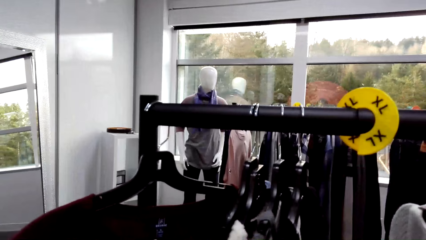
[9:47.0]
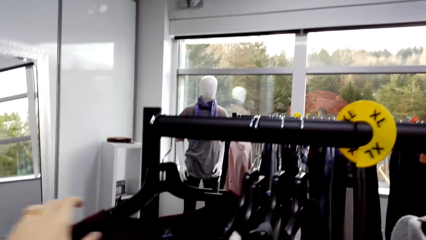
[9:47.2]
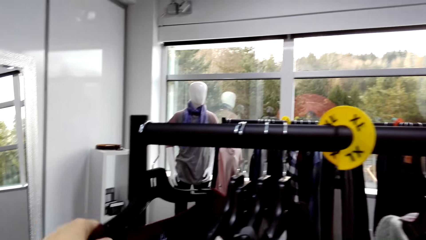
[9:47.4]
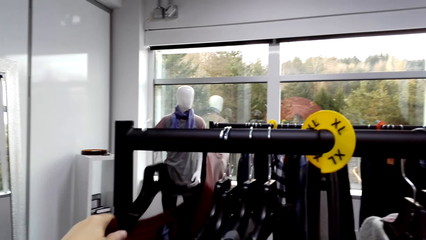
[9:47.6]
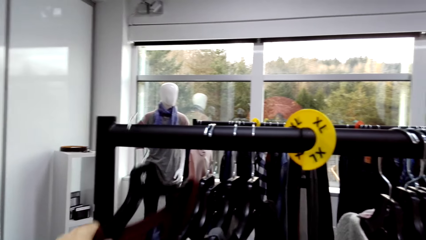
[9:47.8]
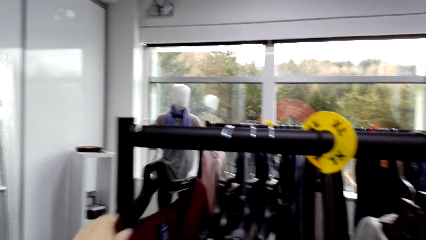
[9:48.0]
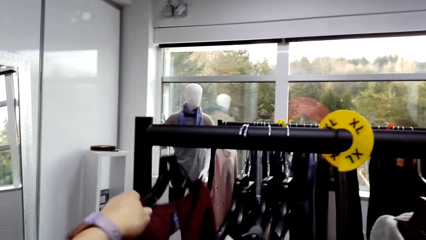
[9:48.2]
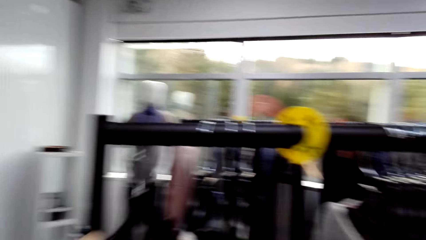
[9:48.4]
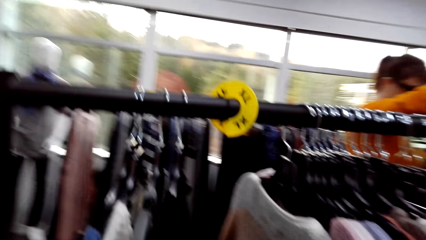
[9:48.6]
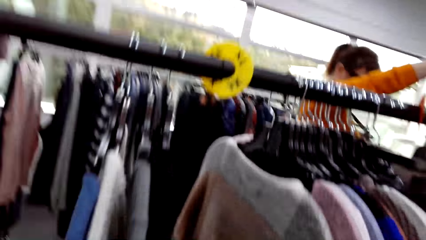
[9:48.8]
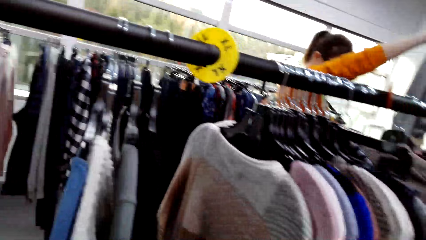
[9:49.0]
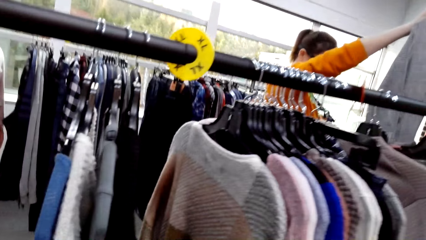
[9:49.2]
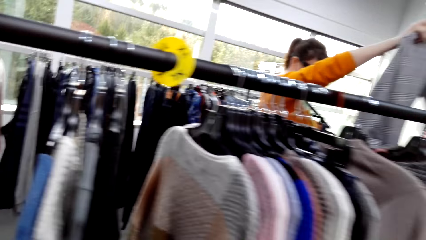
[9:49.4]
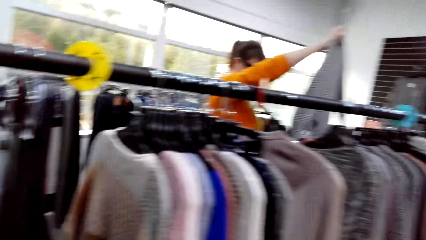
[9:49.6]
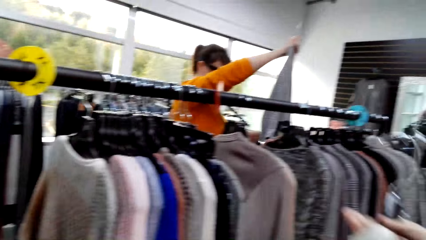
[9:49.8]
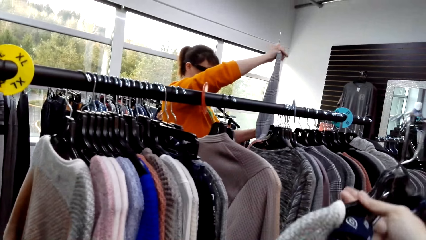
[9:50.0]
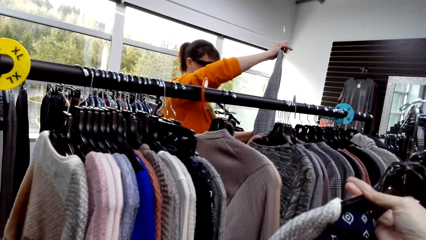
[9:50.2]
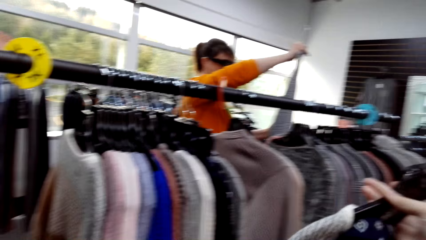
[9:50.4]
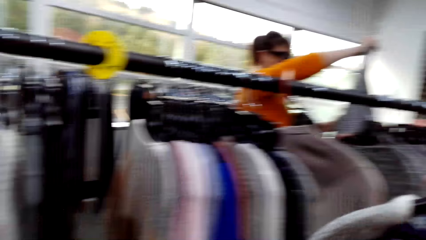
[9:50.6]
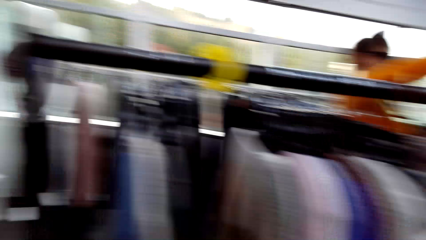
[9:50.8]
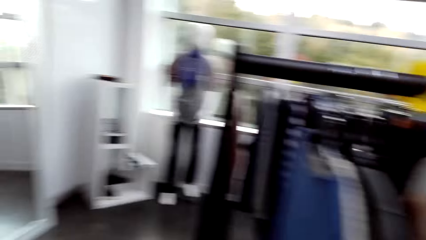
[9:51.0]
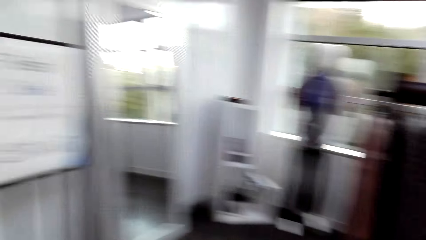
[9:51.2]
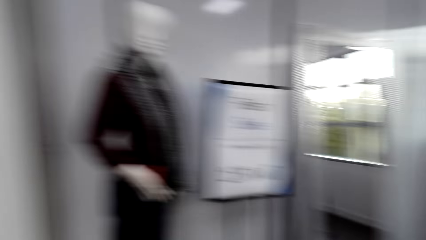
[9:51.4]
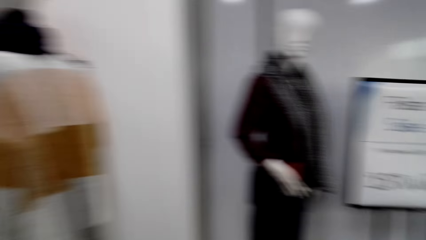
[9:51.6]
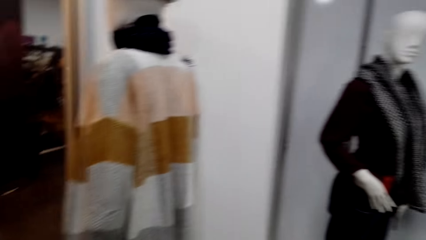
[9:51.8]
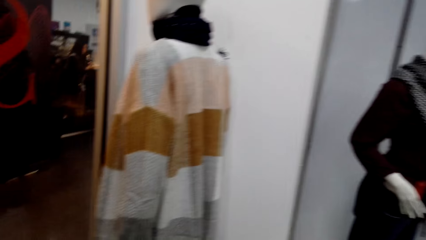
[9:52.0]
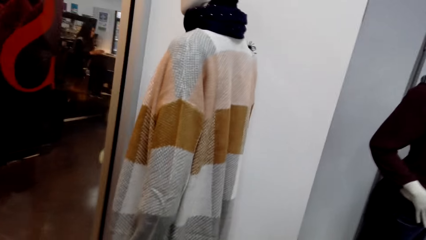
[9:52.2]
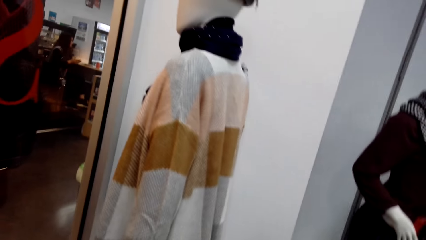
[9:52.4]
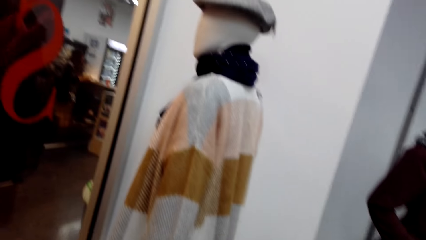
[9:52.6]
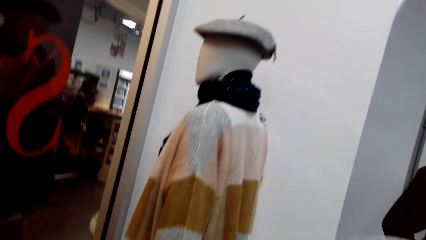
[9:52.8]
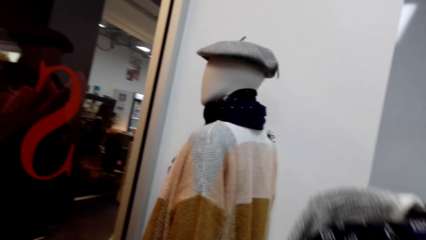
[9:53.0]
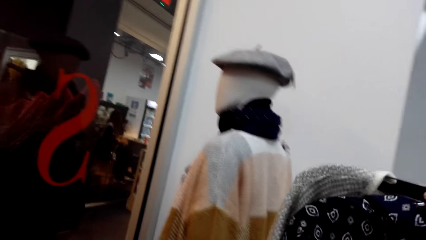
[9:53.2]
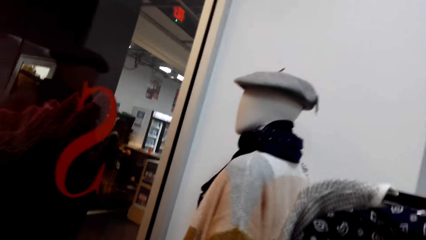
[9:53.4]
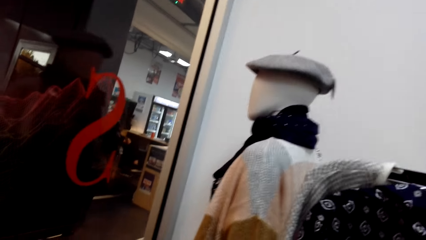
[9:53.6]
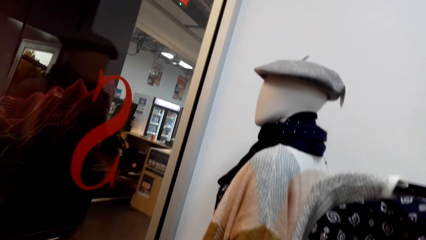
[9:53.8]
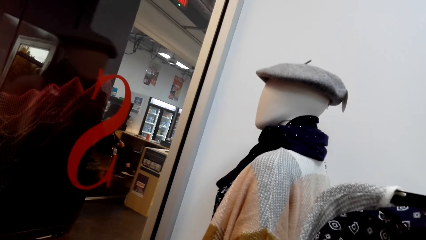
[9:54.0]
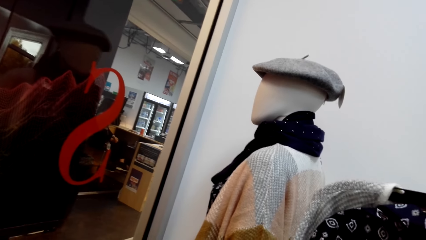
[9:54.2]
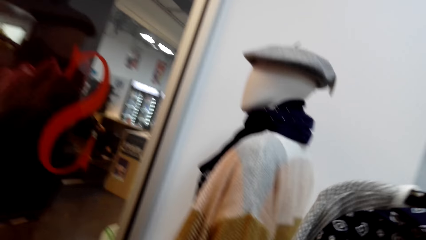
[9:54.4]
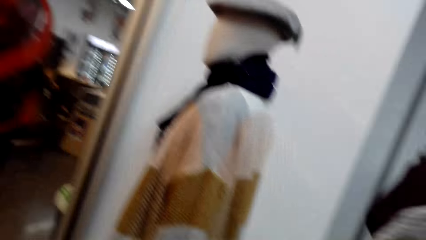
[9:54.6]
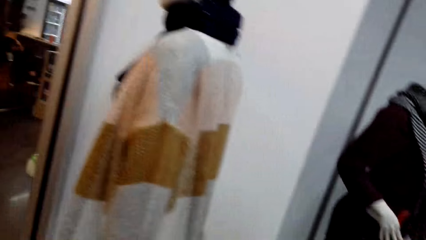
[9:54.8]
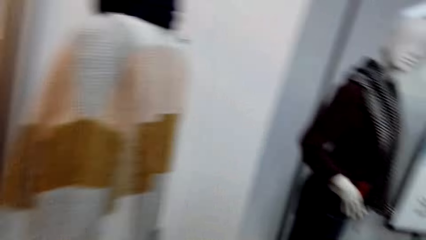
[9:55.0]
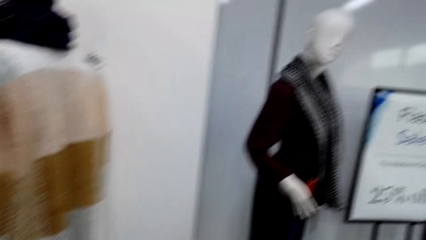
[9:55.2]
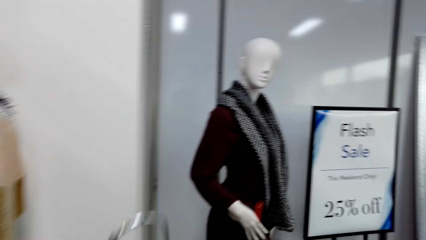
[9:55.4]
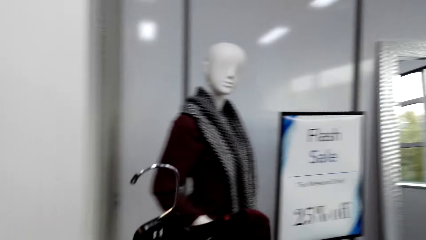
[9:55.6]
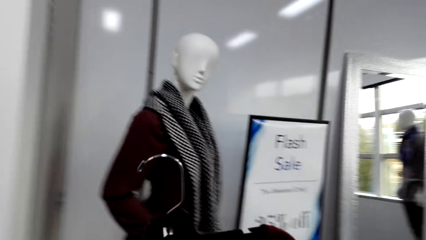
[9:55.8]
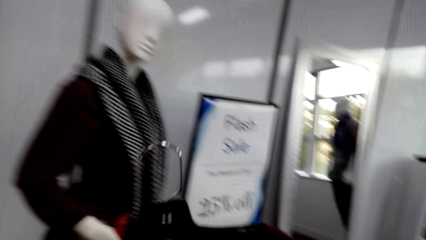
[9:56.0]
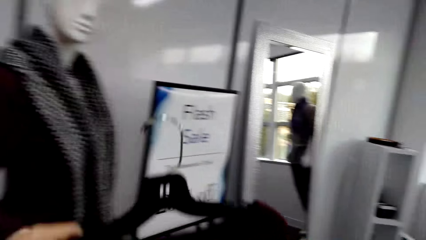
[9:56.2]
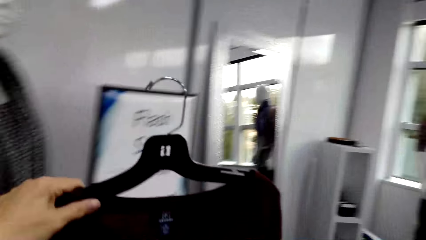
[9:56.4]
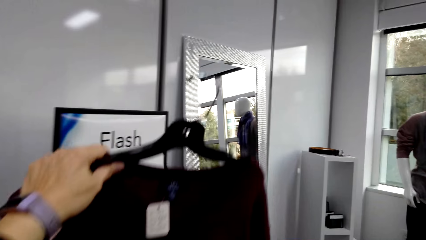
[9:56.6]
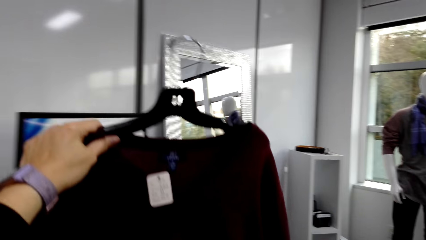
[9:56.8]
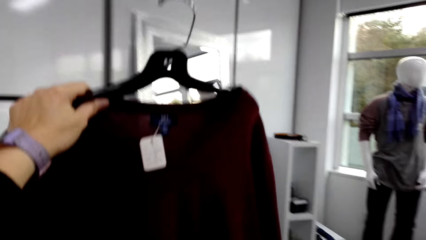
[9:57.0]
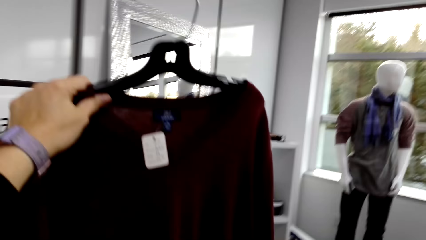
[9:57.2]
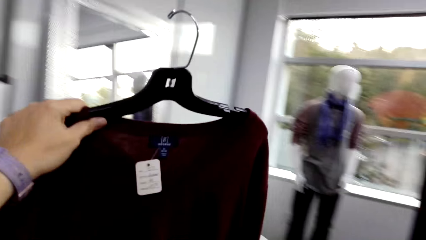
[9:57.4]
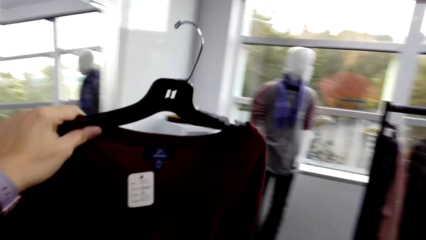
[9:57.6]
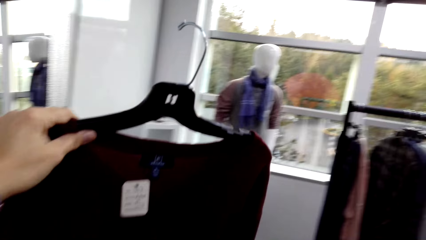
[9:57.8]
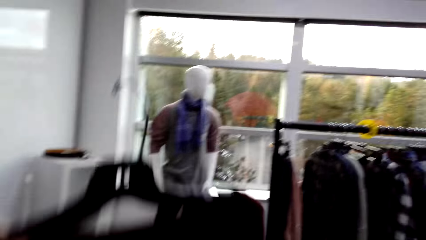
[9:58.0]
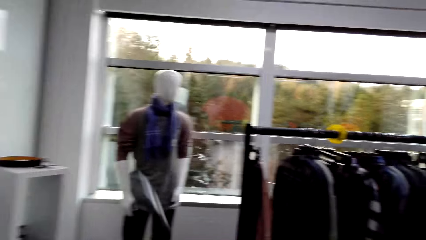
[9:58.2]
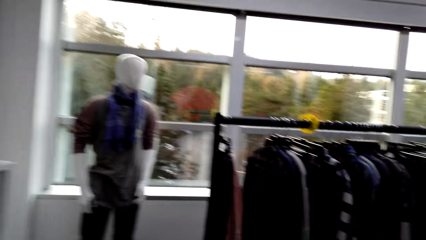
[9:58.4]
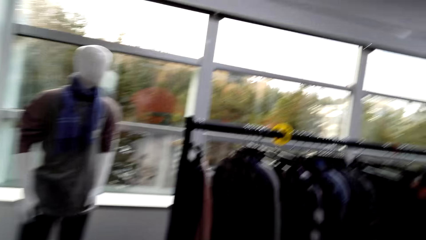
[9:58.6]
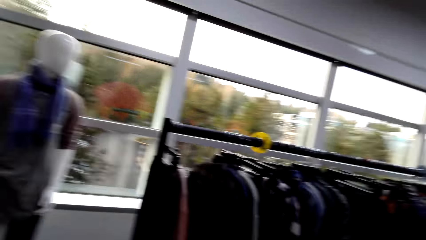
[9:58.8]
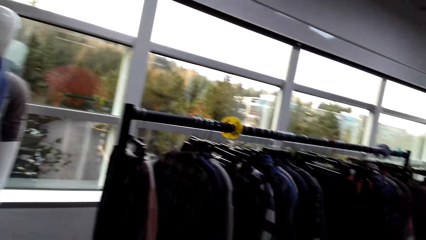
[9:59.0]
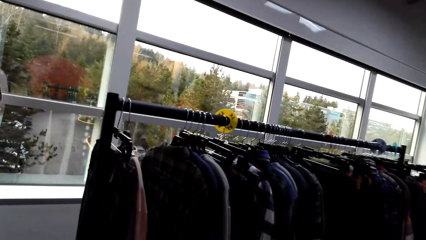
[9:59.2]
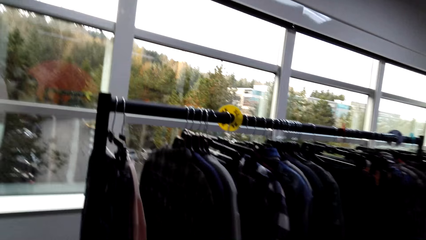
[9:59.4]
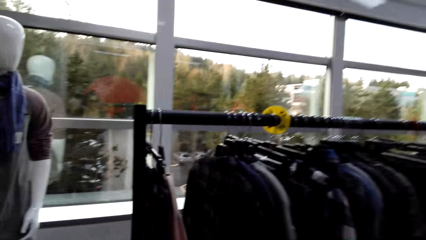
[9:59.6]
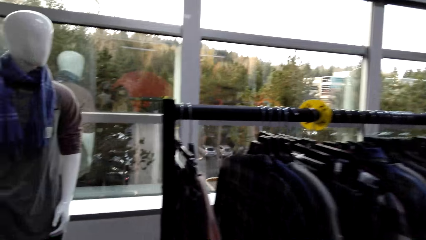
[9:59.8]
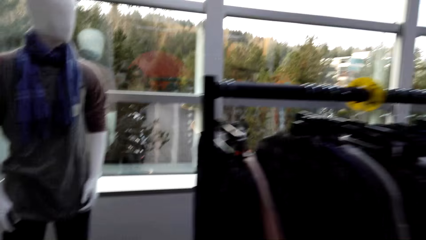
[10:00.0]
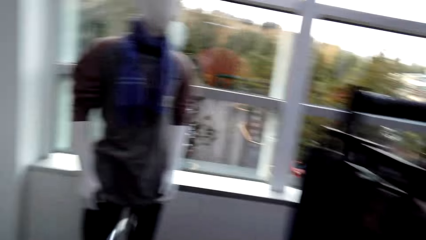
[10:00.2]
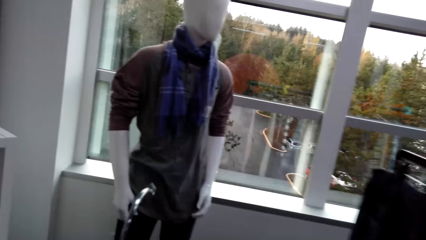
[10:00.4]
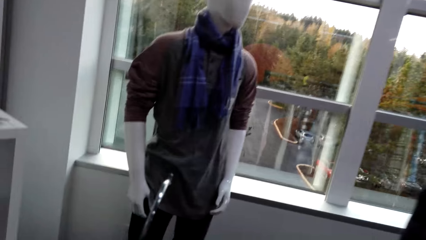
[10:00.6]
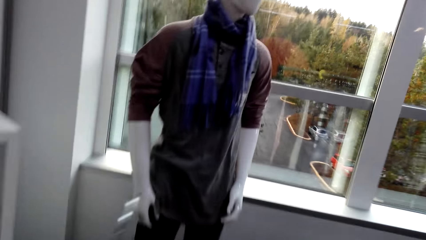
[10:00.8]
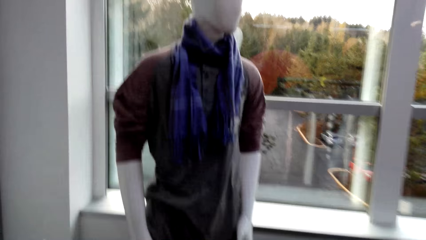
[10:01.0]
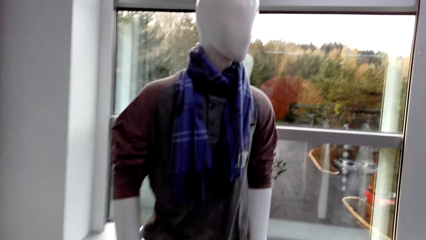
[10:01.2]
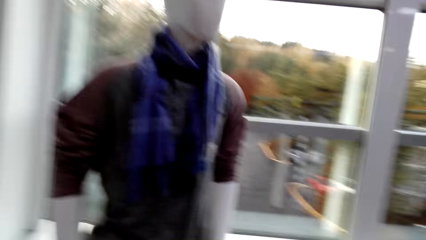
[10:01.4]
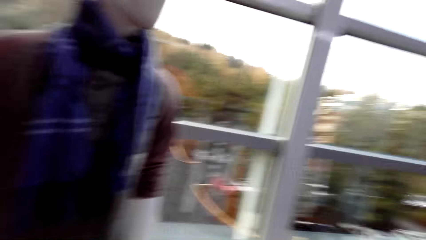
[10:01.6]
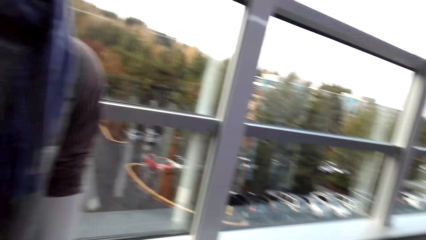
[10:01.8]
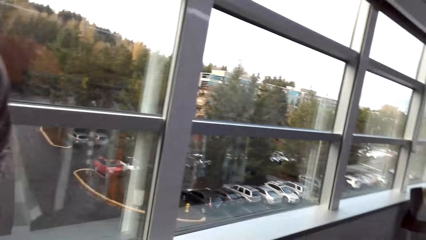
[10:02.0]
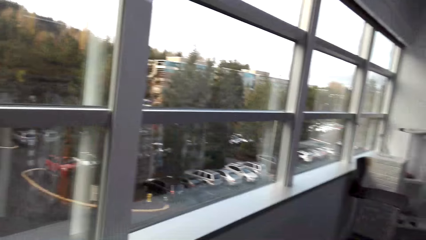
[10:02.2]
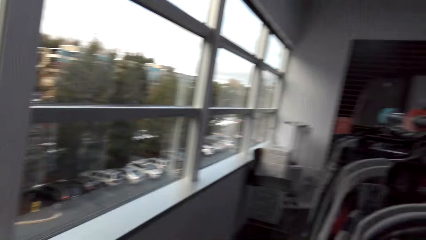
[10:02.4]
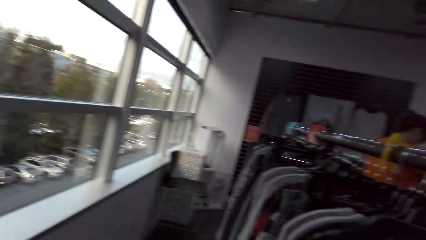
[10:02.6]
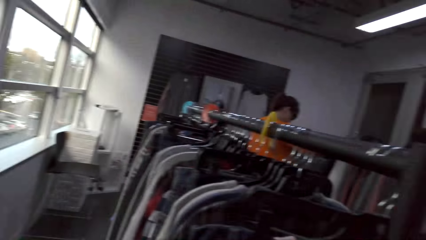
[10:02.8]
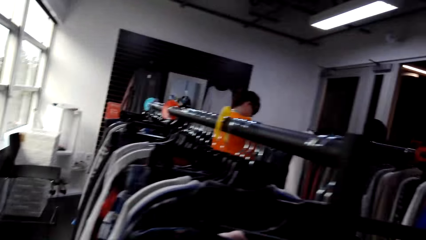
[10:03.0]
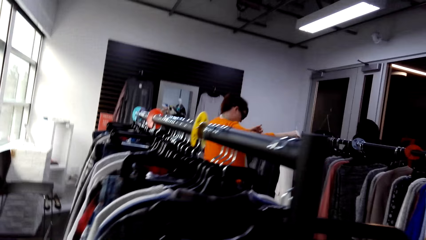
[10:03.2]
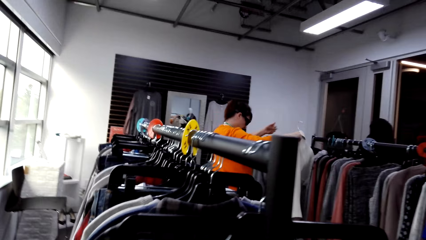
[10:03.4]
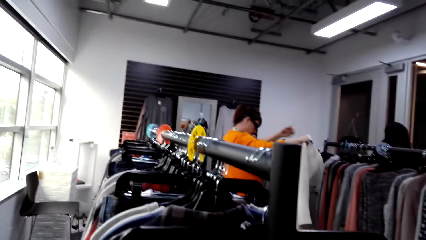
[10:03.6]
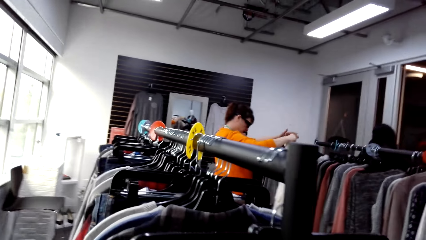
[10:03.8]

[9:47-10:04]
The camera wearer looks at the hanged clothing. They pick the clothing. They look around. A person looks at the clothing. The camera wearer looks at the clothing. They walk in the store. They look at the sweater and speak to the person. They walk in the store. They lift up the clothing. They look at the sweater. They look around and walk in the store. They talk with the person. They look at the shirt on the mannequin. They look around the store.
